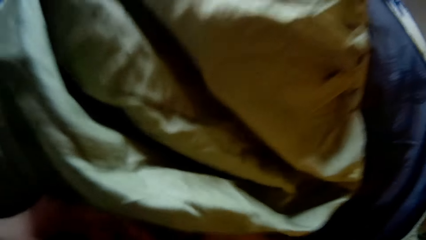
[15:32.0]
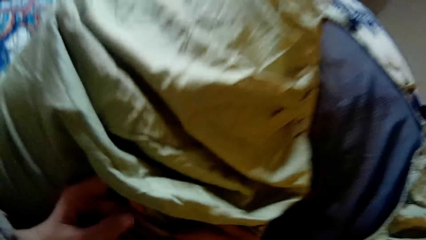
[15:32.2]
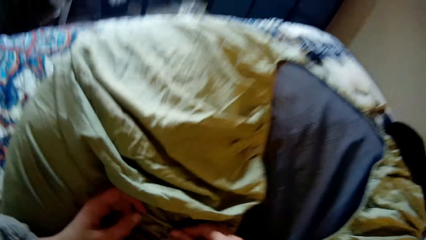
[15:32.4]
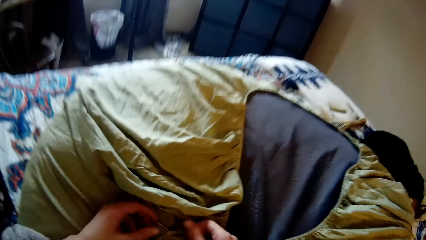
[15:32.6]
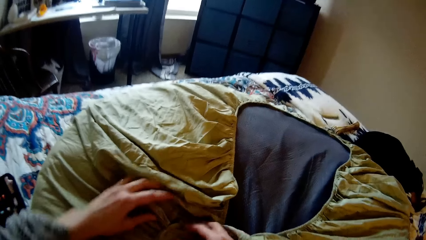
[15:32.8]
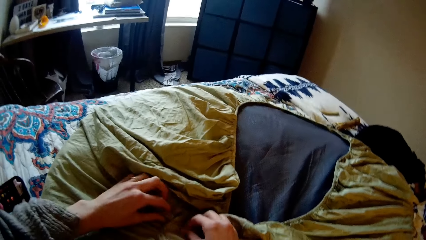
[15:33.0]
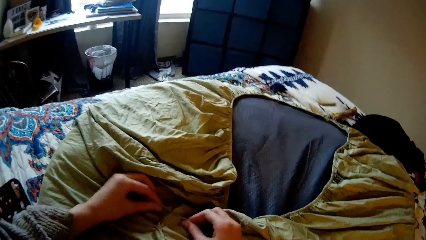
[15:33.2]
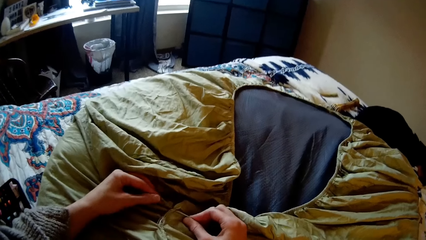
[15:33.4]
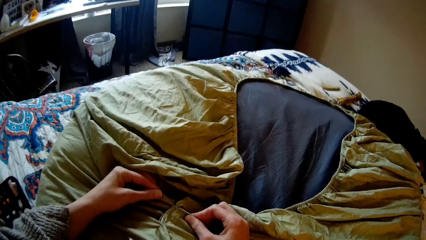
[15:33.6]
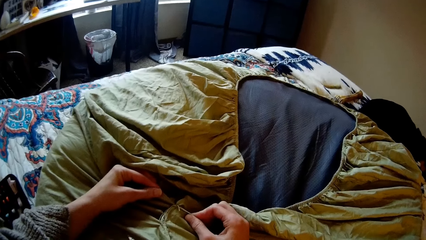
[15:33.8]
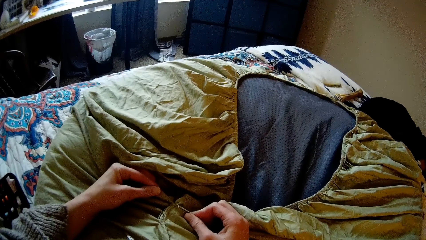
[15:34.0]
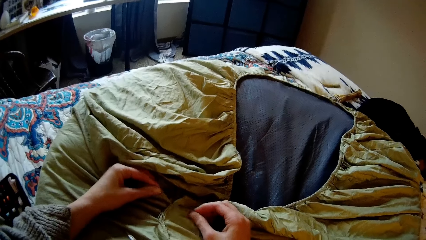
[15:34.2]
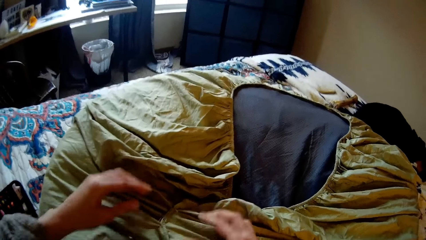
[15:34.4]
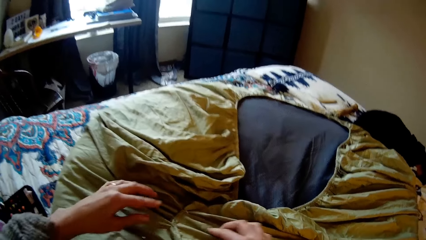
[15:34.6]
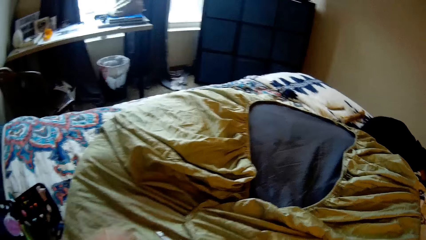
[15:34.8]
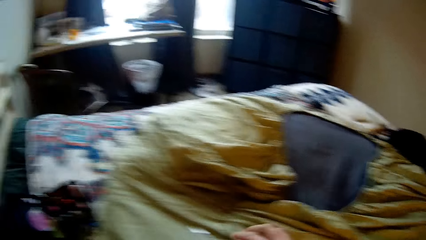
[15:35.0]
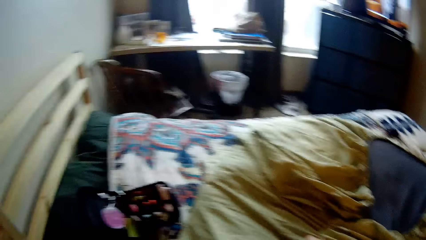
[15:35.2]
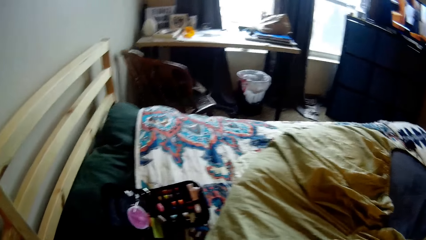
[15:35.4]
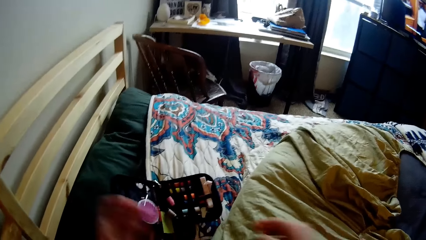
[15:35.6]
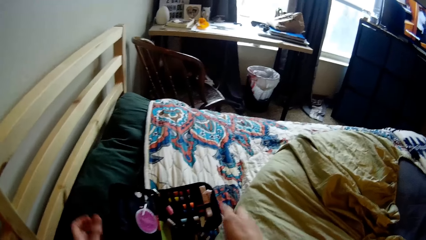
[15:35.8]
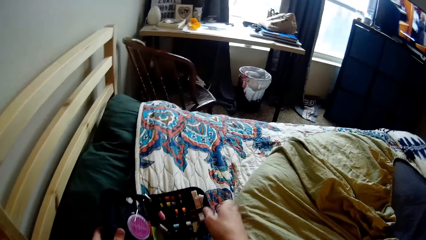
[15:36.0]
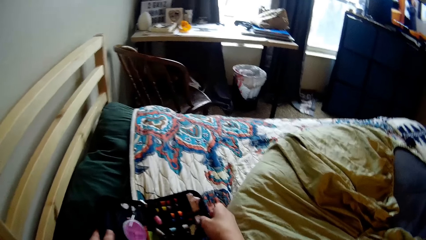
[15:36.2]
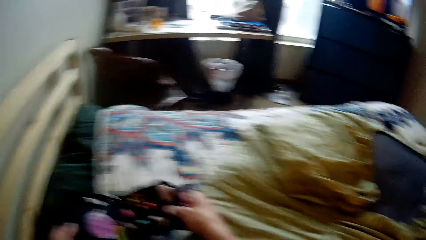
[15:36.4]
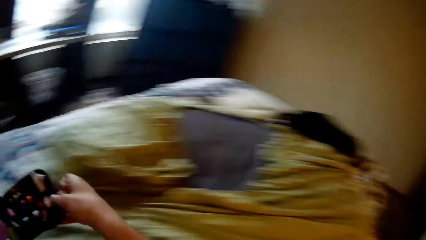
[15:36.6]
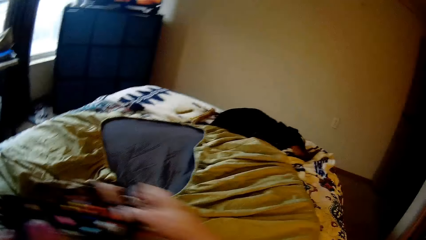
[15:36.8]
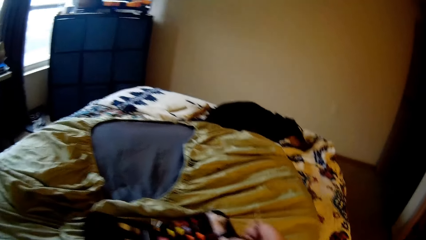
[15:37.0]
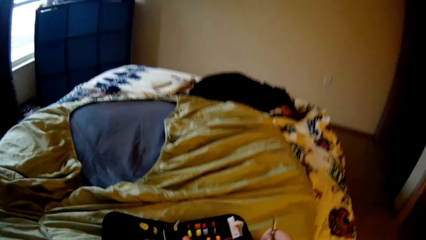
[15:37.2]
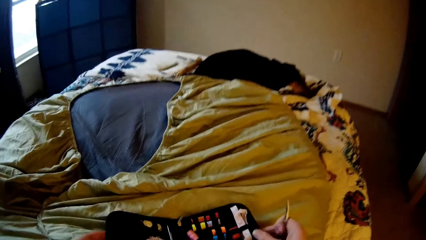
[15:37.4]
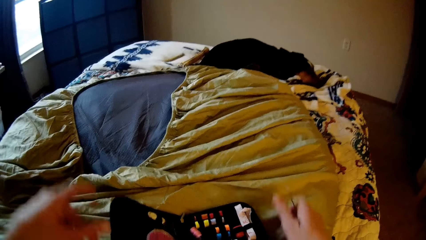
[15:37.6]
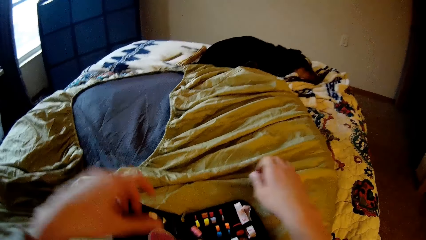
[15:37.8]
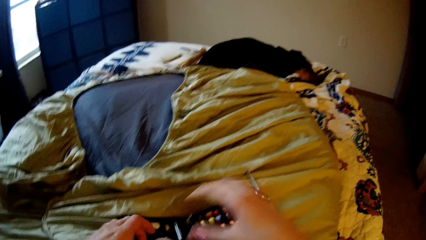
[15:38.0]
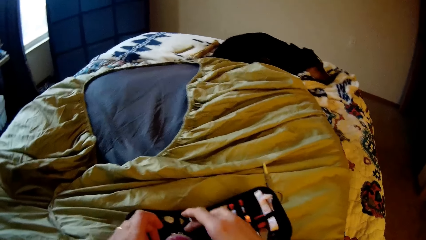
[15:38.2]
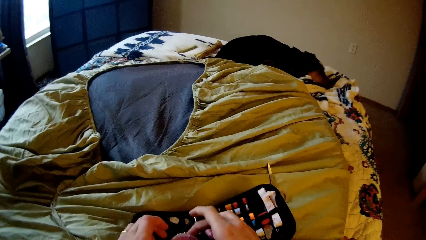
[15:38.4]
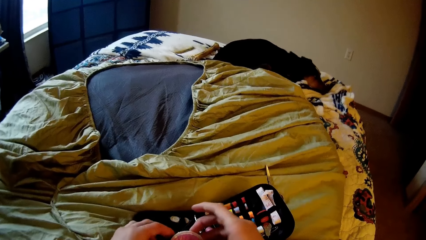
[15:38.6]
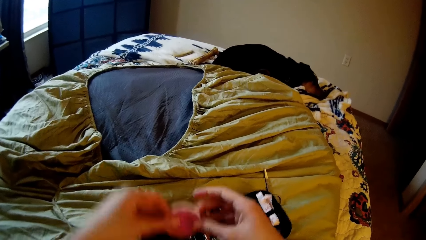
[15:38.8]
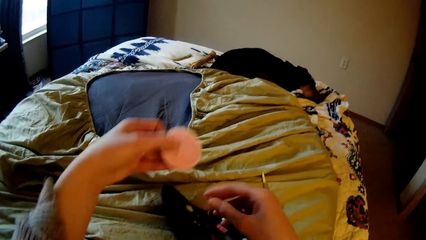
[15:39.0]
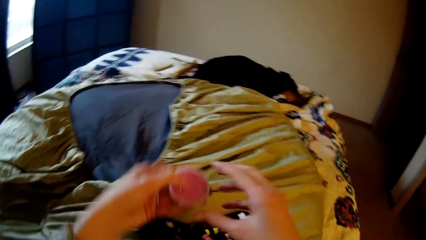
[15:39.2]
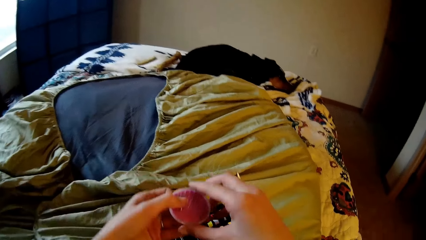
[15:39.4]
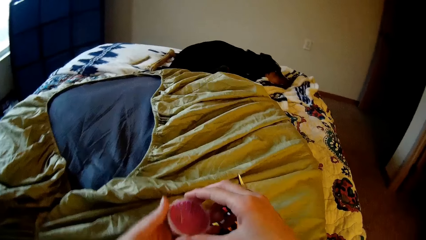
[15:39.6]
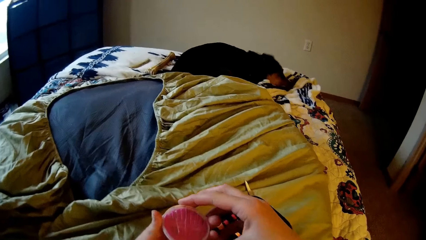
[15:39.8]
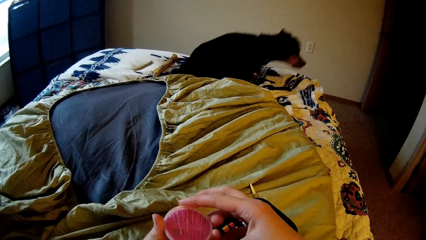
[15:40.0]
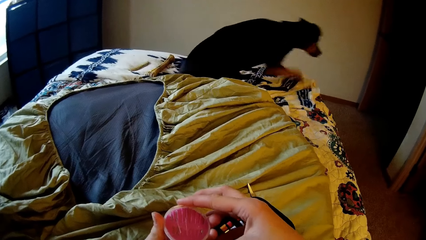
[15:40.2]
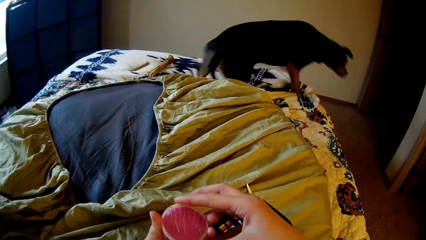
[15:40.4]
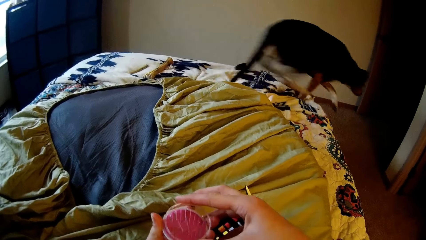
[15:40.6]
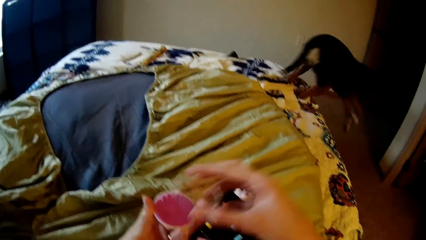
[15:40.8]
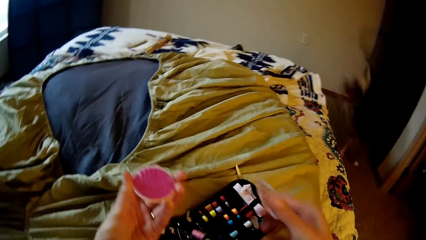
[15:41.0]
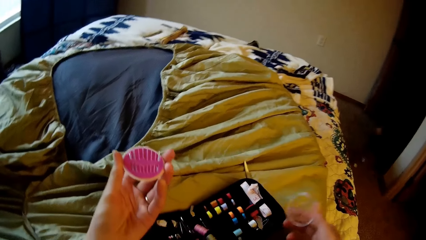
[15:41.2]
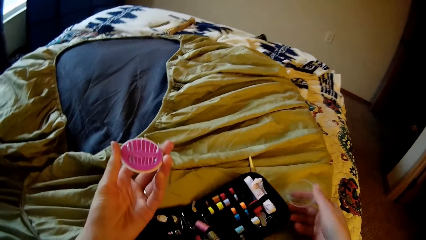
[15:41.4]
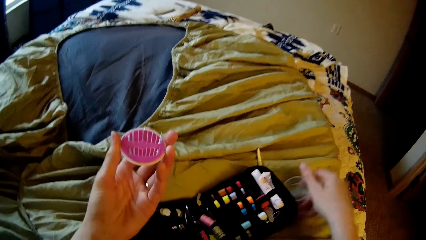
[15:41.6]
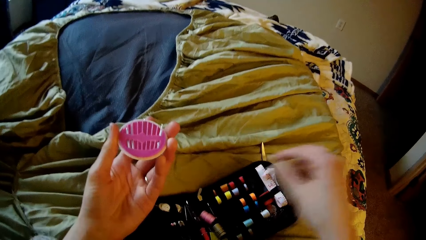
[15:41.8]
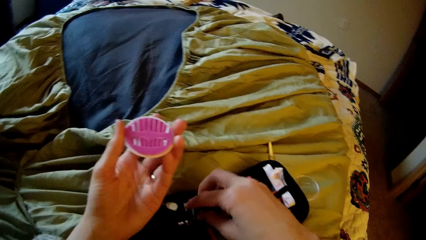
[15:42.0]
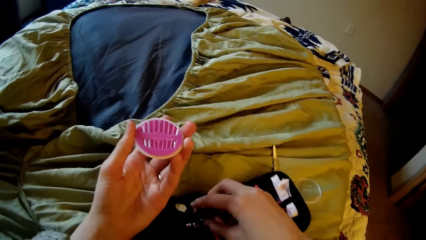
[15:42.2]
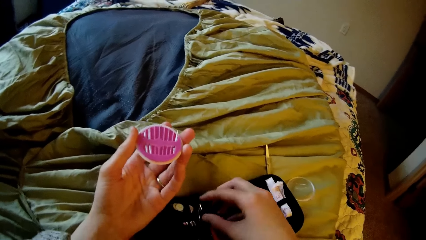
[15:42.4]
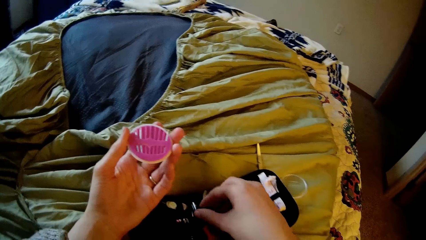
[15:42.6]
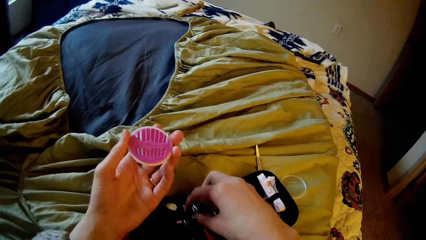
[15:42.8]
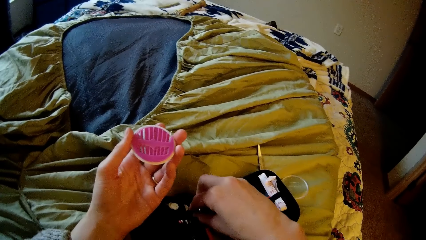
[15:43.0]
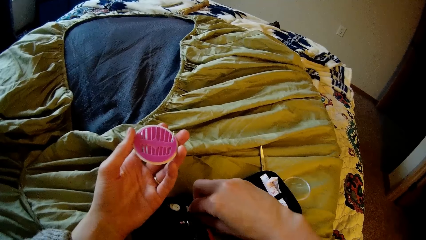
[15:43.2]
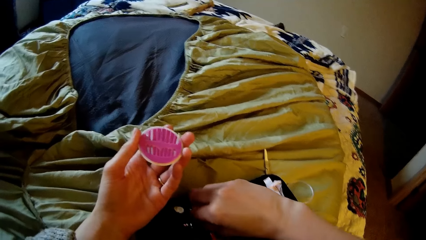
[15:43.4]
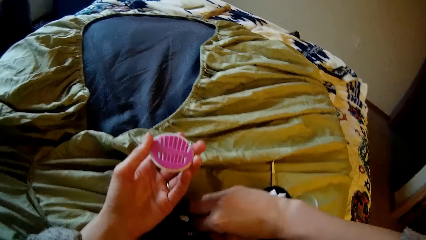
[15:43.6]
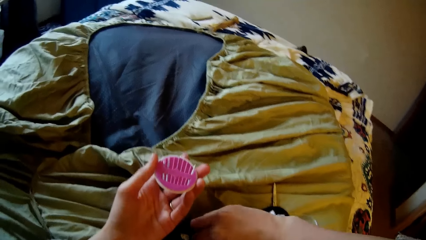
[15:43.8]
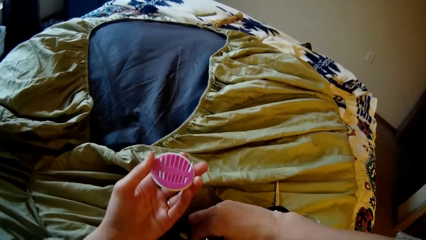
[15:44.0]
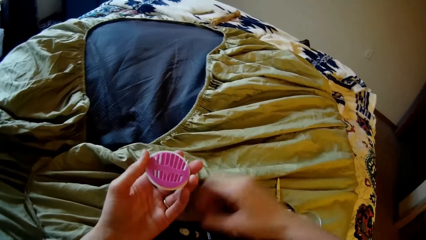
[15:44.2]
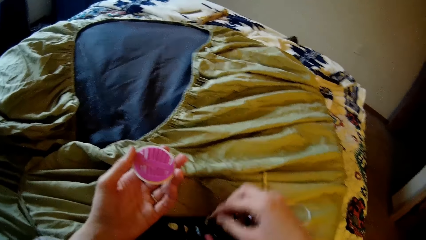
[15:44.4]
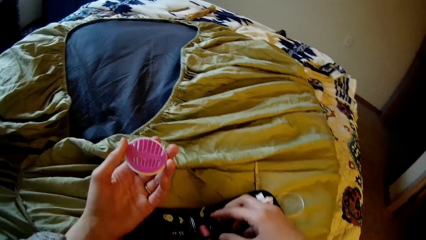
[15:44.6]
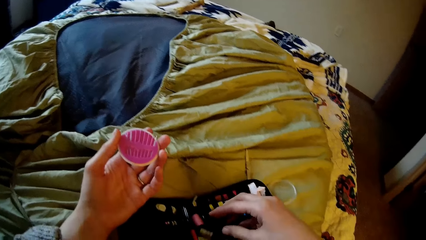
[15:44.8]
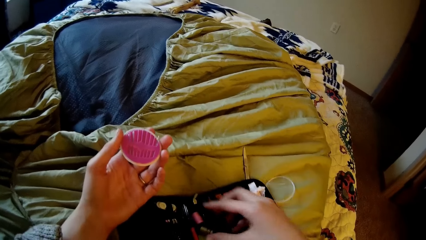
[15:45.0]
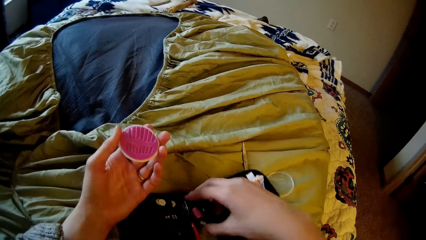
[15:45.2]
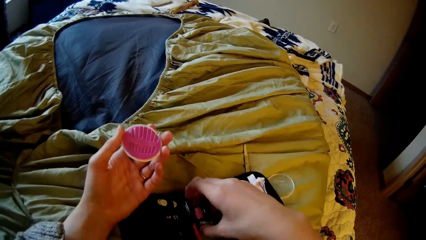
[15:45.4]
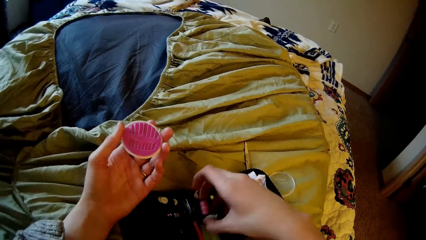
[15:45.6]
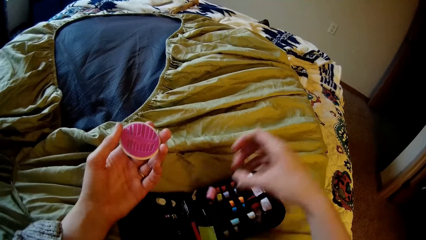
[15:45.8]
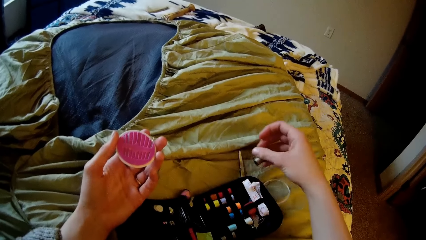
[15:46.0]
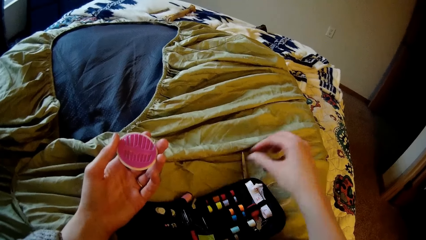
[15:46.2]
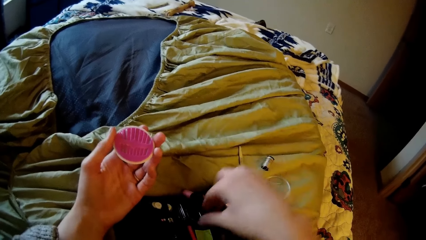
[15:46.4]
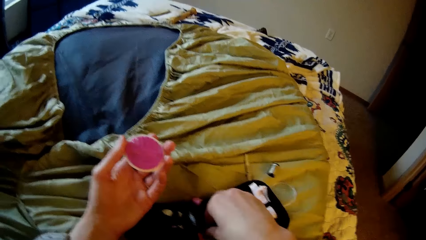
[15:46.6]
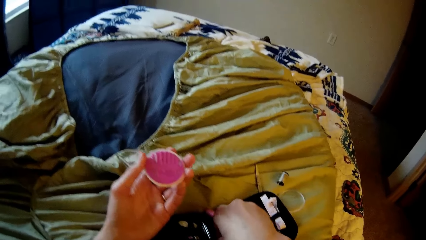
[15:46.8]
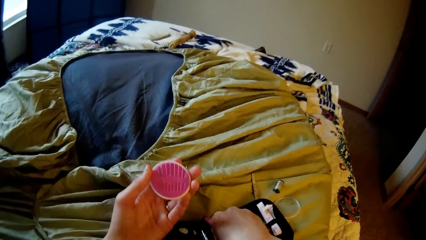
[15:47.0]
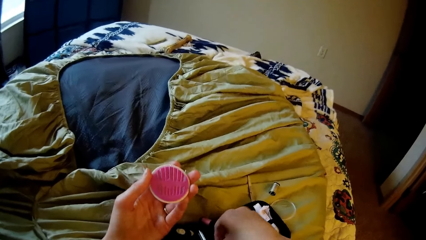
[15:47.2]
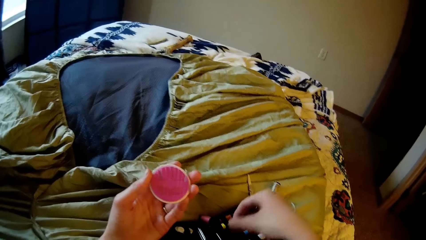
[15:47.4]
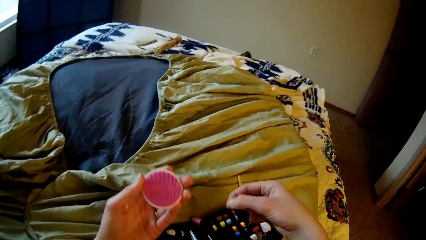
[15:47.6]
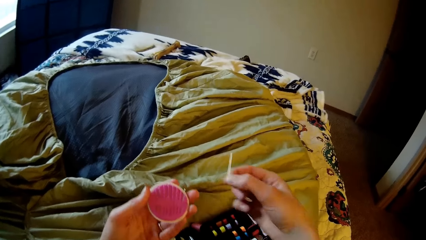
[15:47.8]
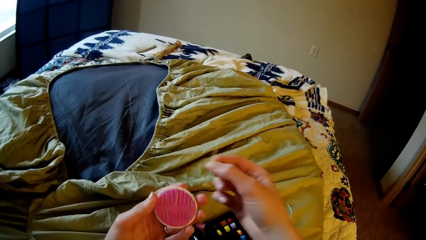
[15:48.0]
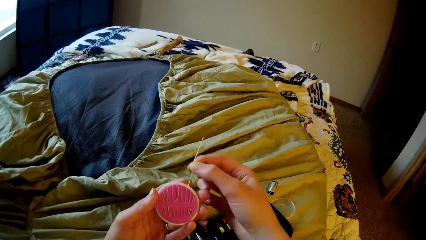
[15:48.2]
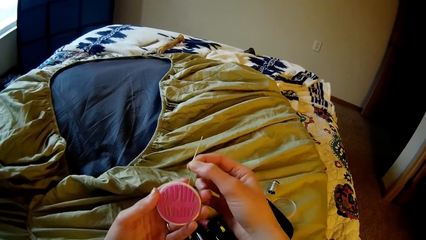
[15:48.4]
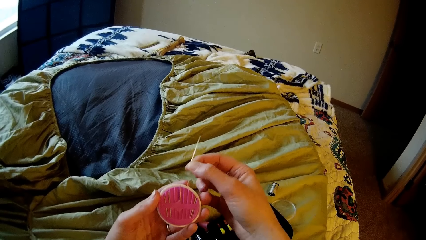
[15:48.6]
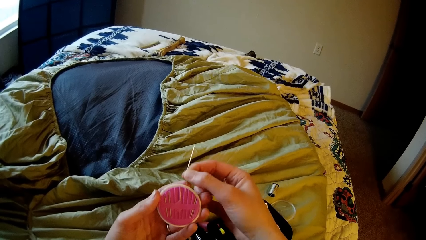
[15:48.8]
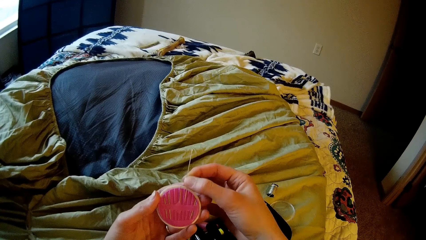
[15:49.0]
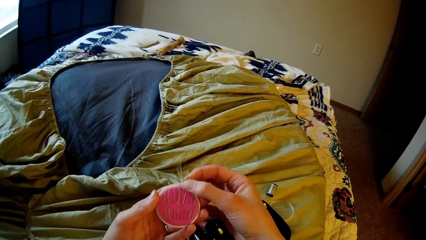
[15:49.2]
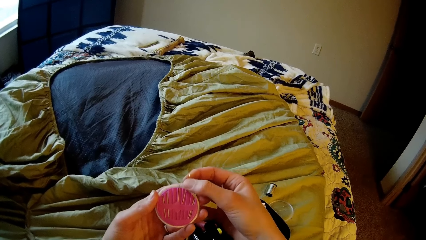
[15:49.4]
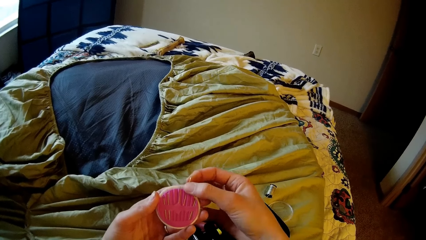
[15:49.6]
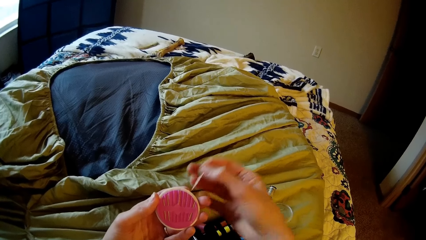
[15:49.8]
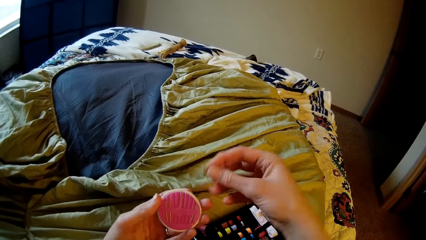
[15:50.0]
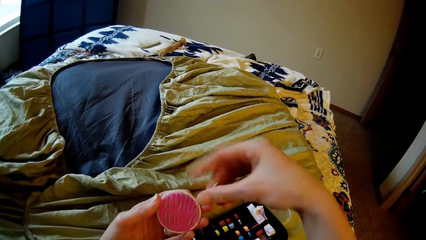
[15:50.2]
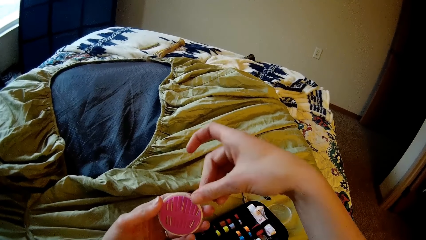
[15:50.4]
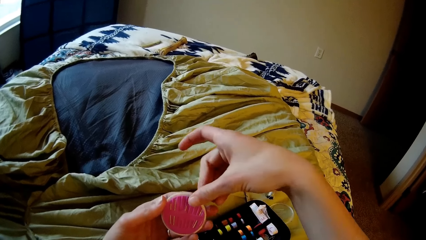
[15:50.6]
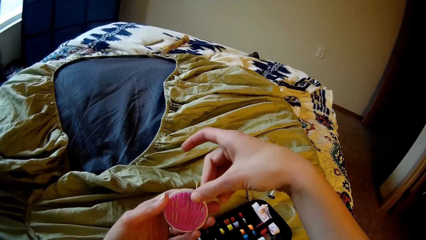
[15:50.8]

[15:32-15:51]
The camera wearer ties the thread with his hands. He moves a bag on the bed. He picks up a sewing tool box and places the sewing tool box on the right hand. He places the scissors on top of the bedsheet. He removes a container or pin holder from the bag. He opens the container. He drops the lid on top of the bedsheet. He removes an item from the bag and drops the item on the bed. He takes a needle from the bag. He removes the thread from the tool box. He picks a pin from the pin holder. He puts the needle into the container. He attempts to place the pin in the pin holder.
